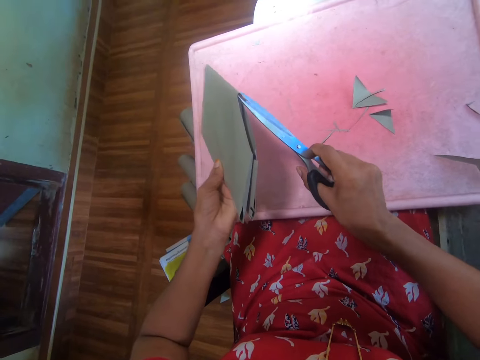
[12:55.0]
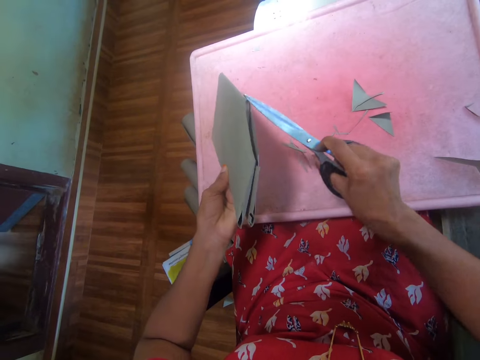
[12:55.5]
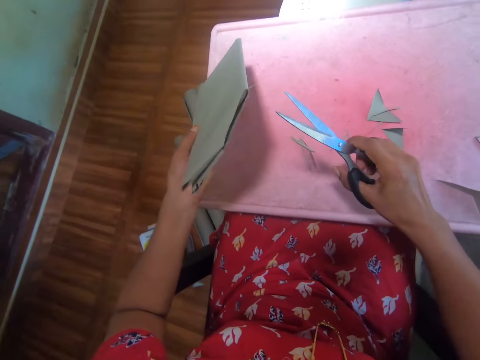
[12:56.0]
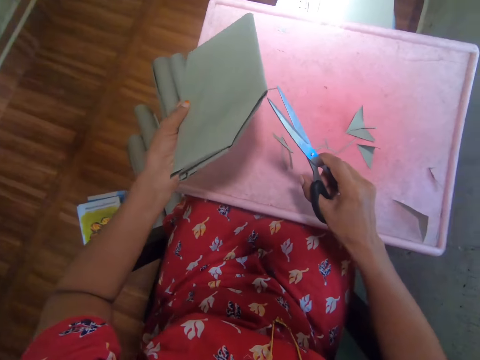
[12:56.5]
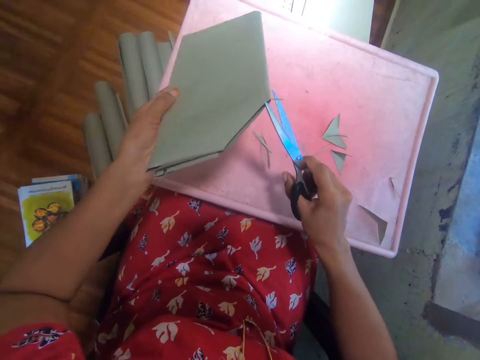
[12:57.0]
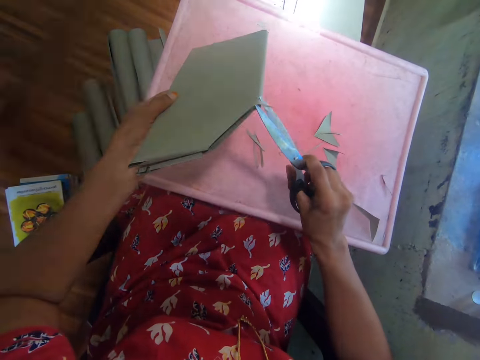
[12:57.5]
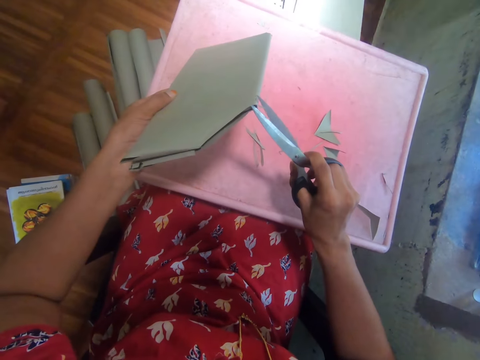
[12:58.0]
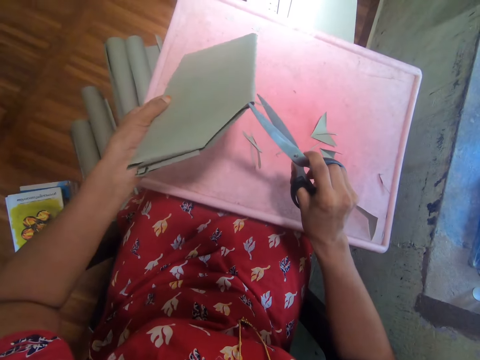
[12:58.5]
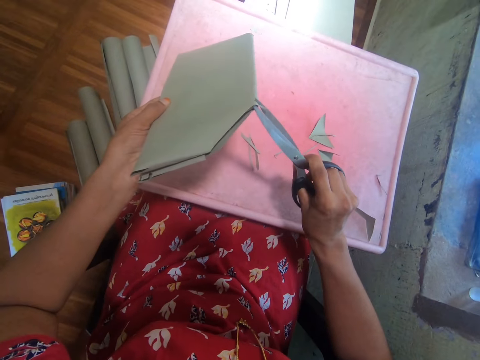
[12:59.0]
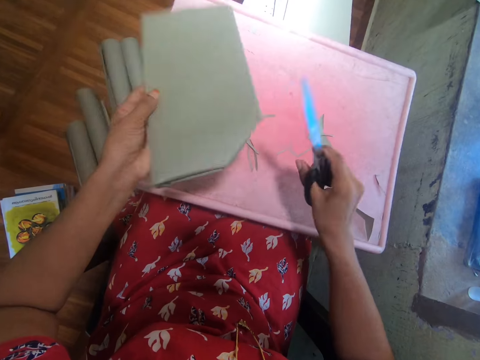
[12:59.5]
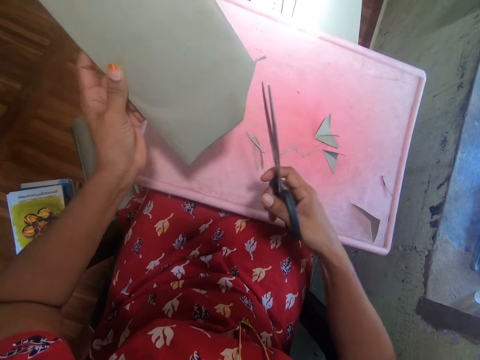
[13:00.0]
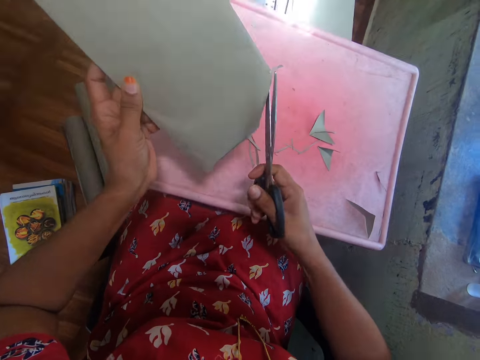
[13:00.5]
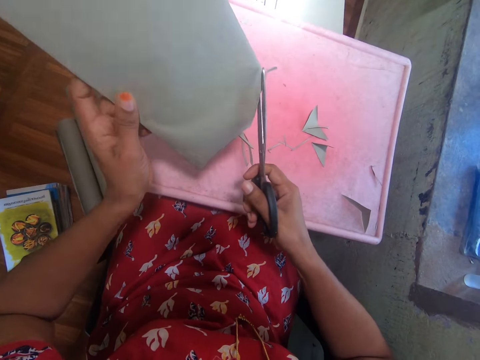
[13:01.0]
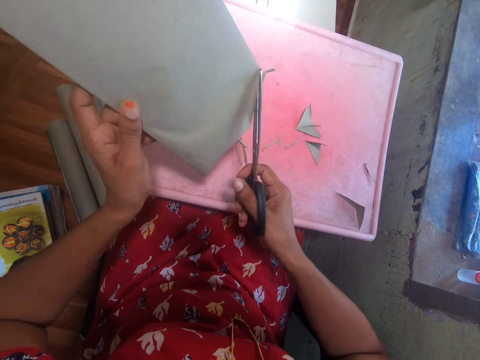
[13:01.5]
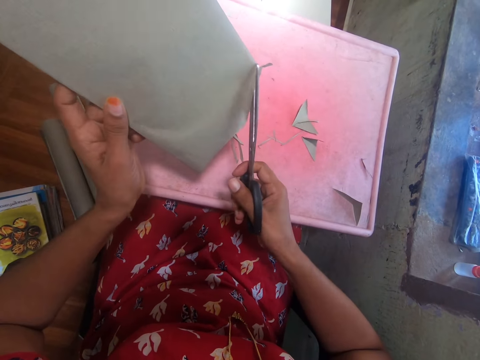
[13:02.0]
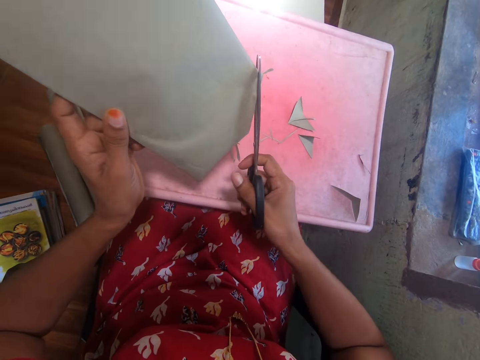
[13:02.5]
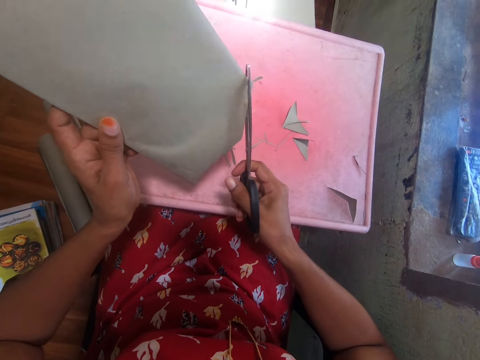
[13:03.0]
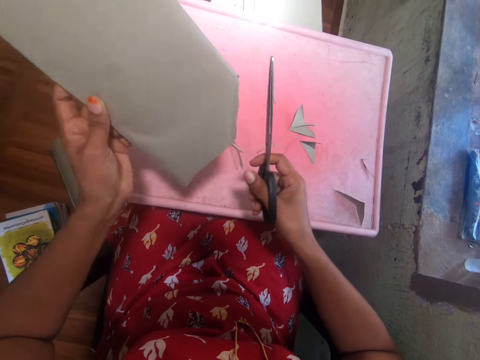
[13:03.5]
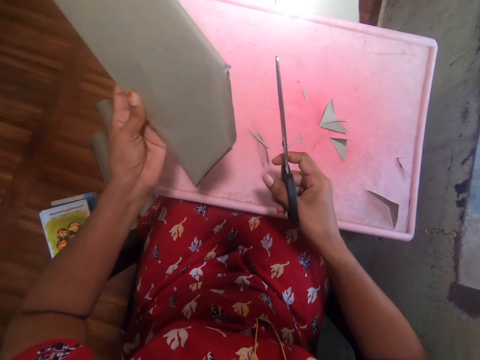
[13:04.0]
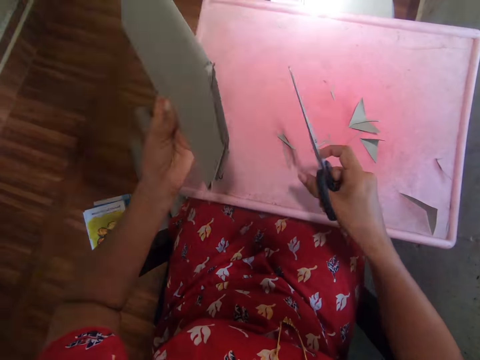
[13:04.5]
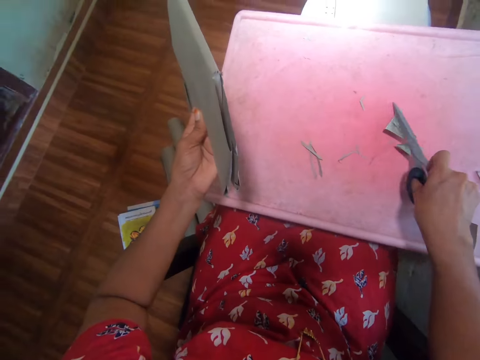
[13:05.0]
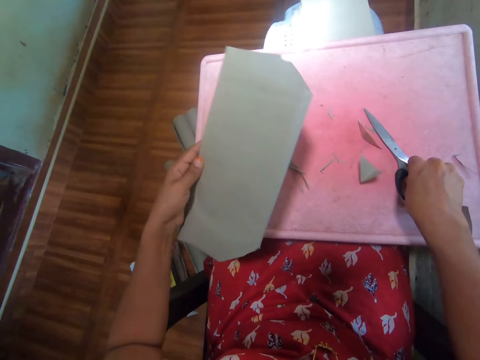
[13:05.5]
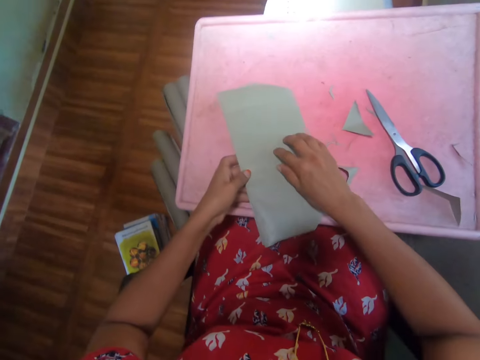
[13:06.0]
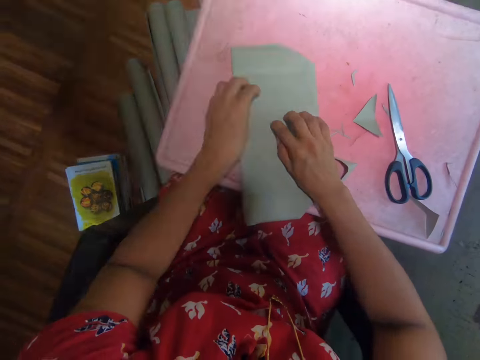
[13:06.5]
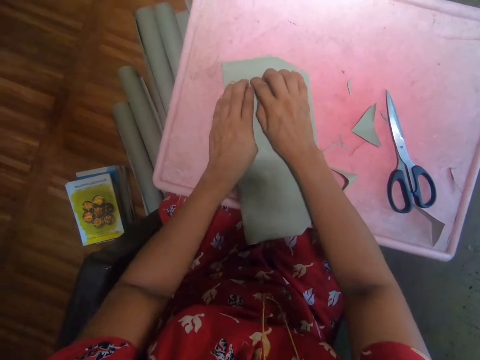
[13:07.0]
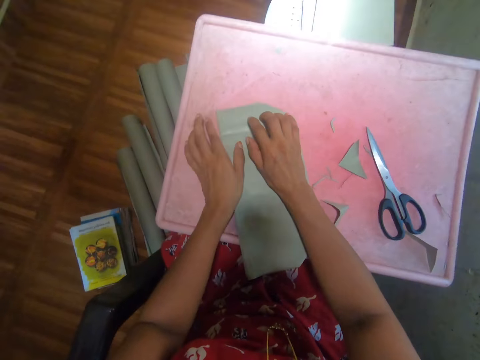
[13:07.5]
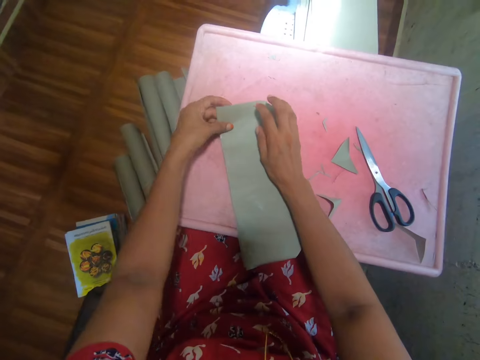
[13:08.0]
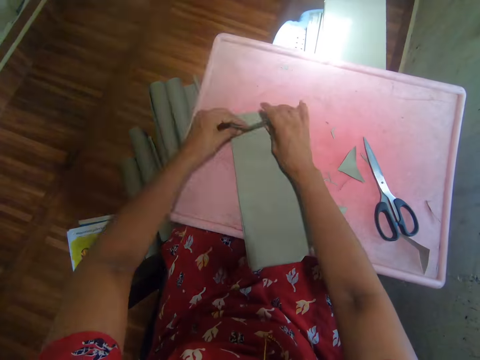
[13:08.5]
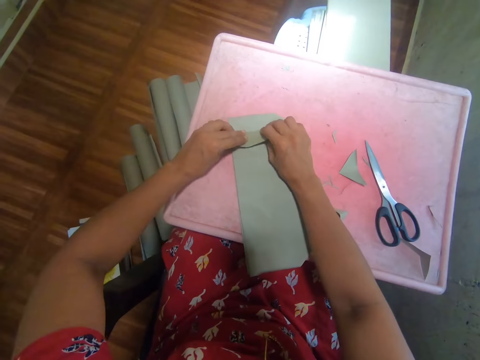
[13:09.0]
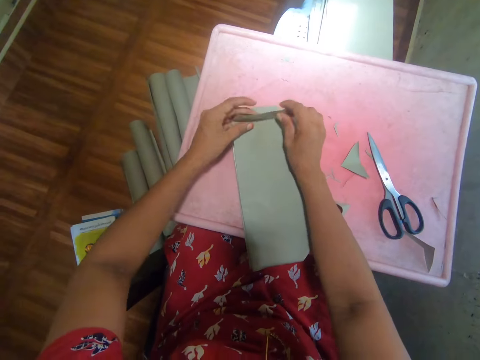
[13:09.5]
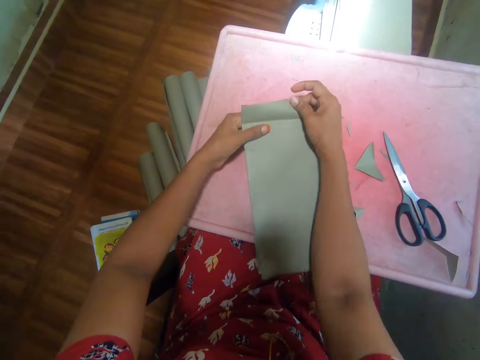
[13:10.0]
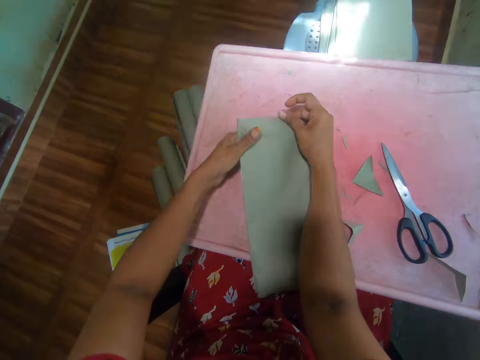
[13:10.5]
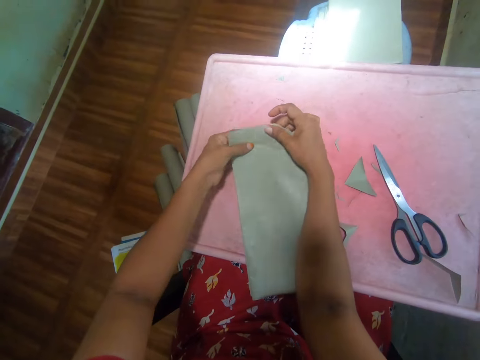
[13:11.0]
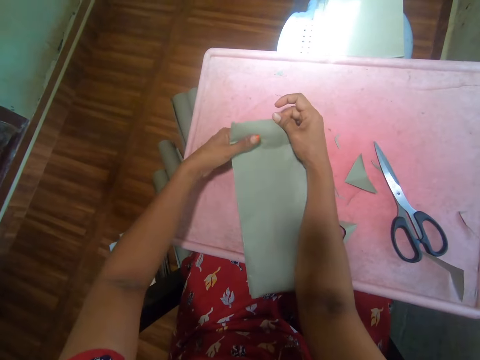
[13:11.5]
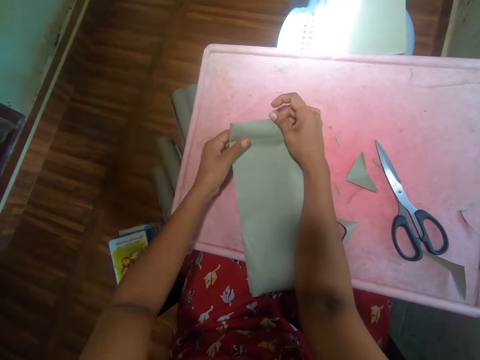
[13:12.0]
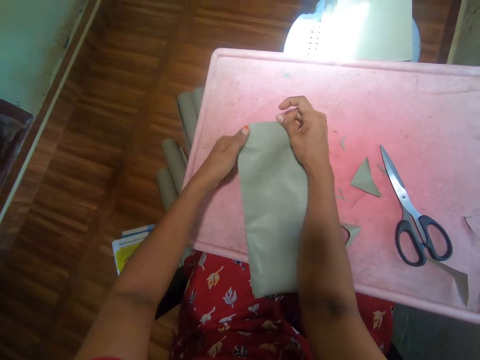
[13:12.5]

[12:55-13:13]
The camera wearer tilts the book slightly. She cuts the cover. She tilts the book slightly. She cuts the cover. She puts the scissors on the table. She places the book on the table. She moves her hand through the cover. She holds the cover, folds the cover and holds the cover. She covers the book.

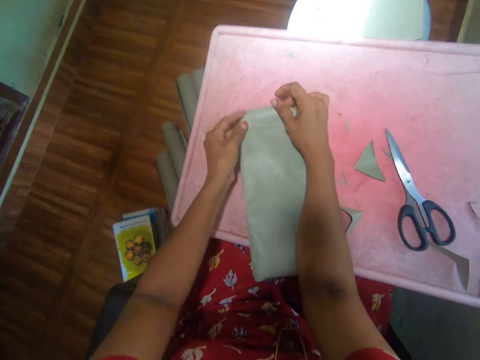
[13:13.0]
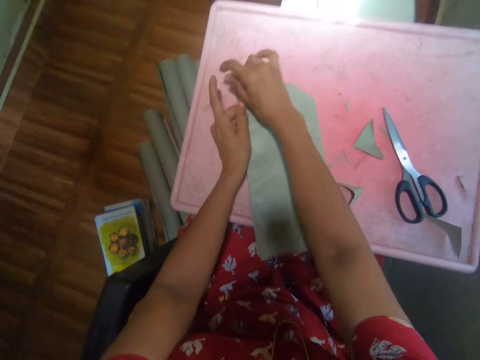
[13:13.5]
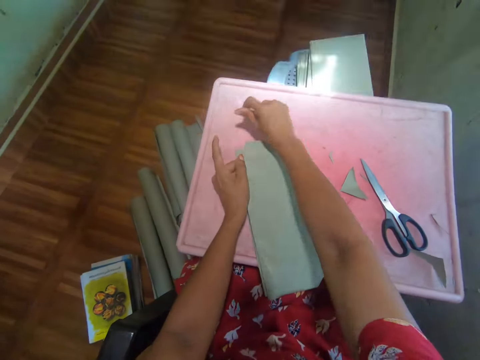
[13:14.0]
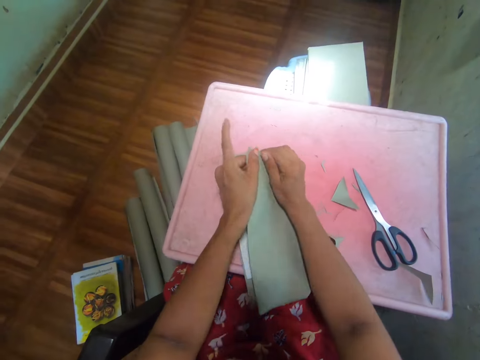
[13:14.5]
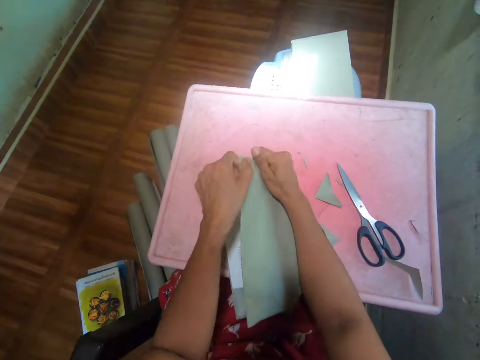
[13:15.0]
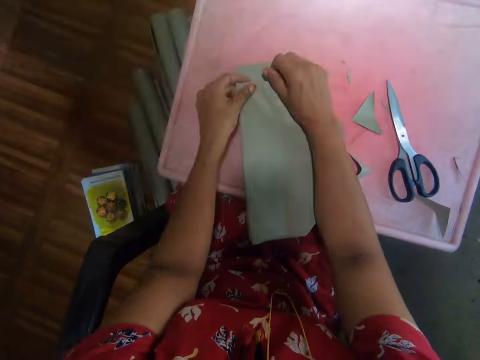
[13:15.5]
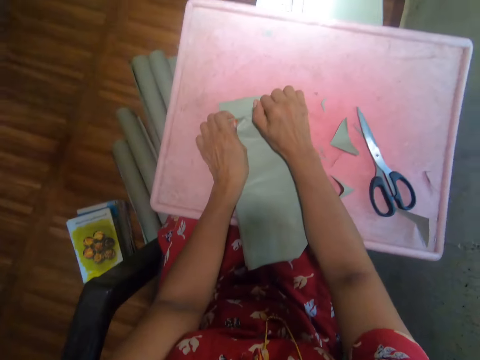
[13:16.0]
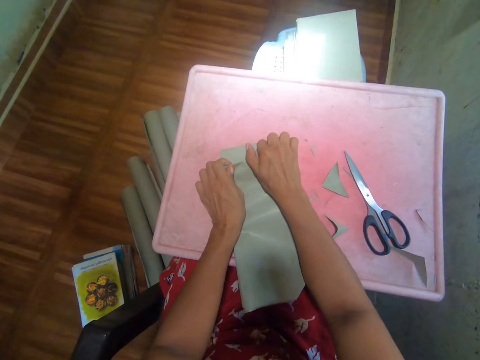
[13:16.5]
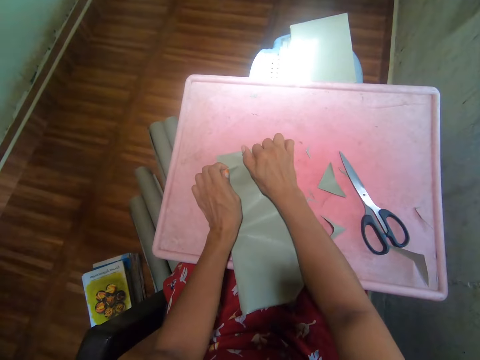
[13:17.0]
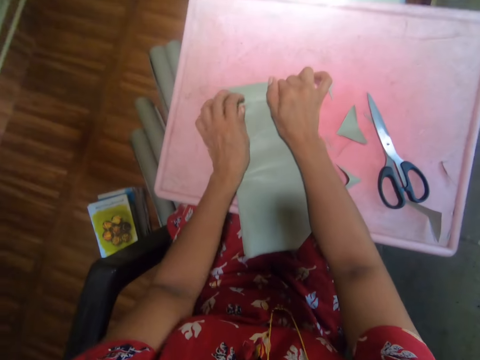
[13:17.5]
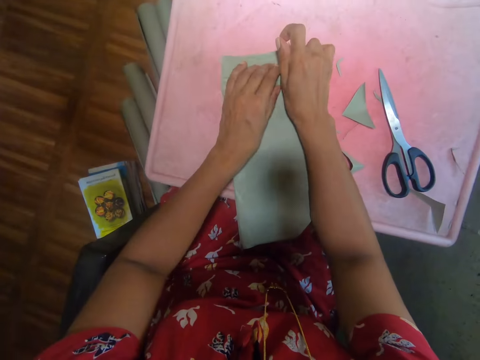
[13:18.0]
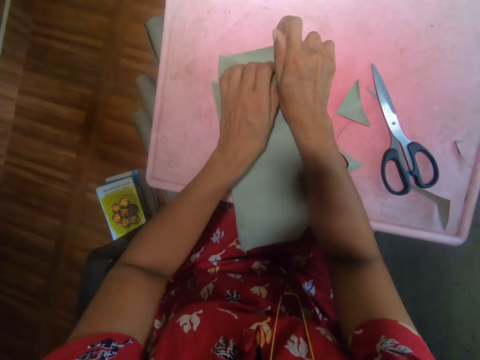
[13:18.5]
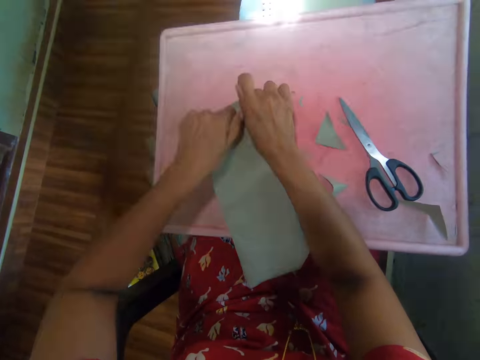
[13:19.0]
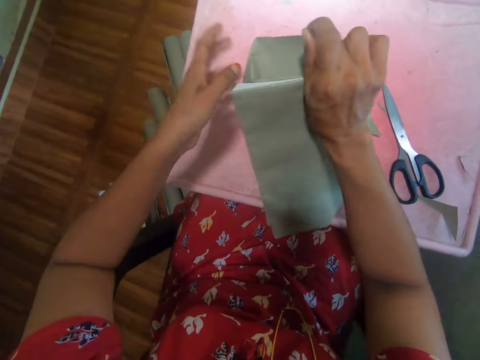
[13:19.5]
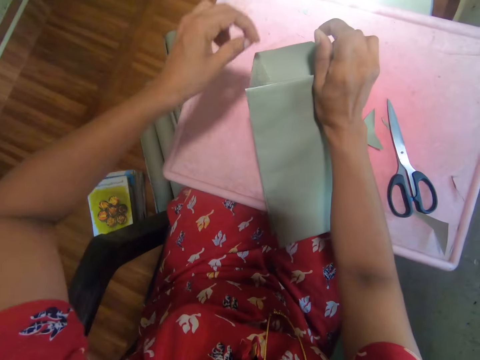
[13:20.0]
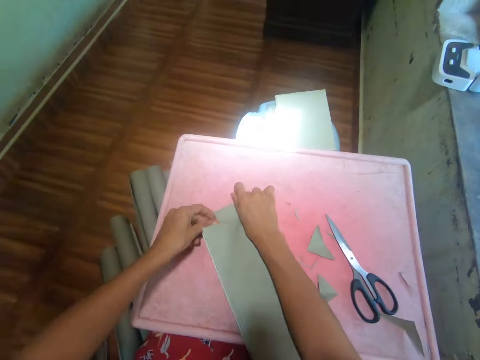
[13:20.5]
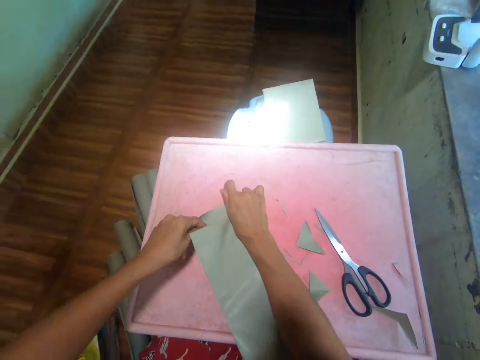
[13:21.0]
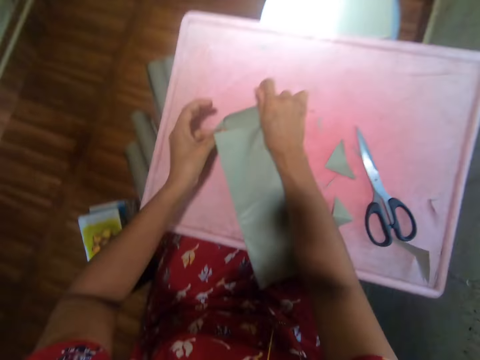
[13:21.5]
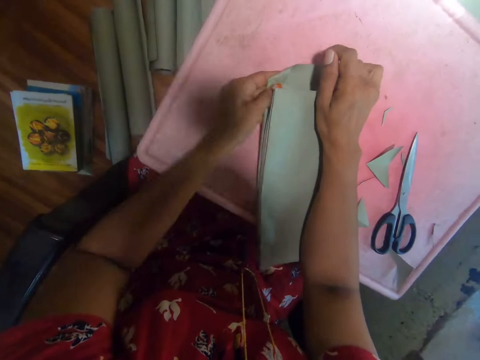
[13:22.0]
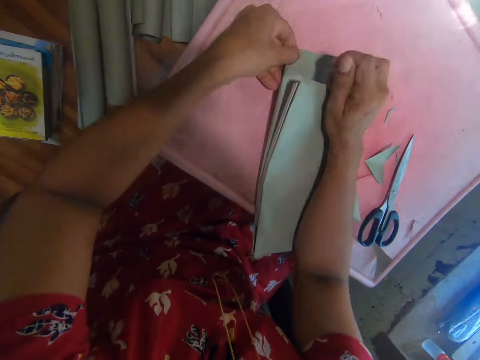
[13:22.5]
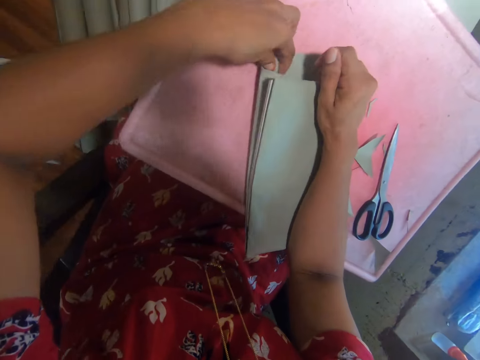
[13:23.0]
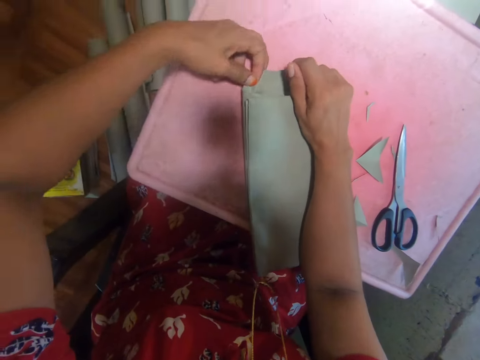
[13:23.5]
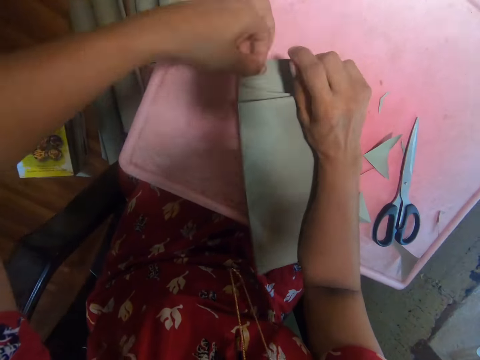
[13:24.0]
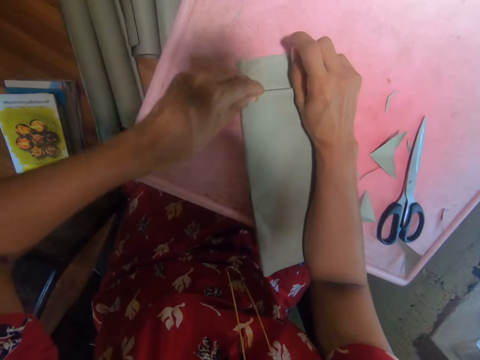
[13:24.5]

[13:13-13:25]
The camera wearer folds the cover. She moves her hand through the cover. She holds the cover.
